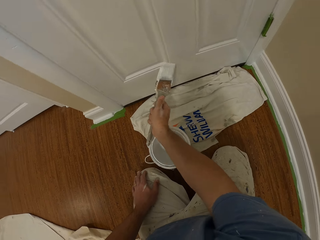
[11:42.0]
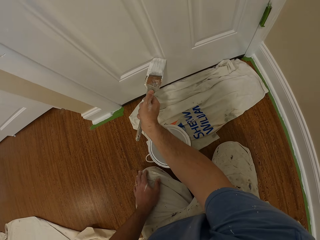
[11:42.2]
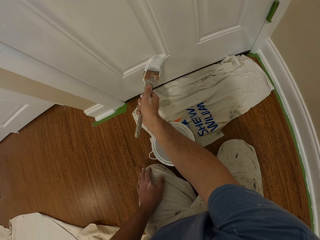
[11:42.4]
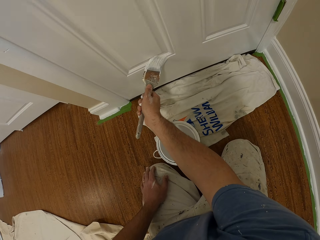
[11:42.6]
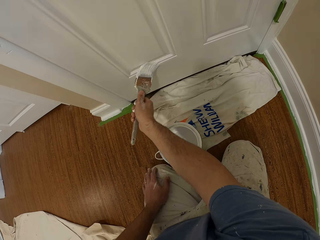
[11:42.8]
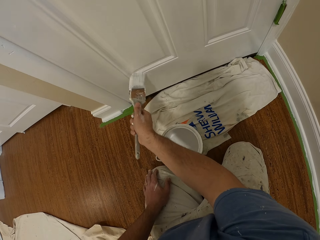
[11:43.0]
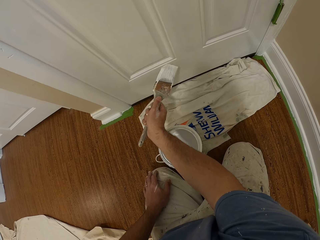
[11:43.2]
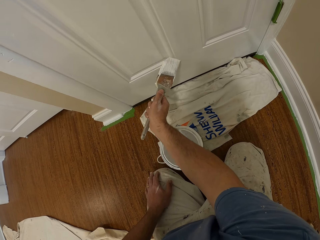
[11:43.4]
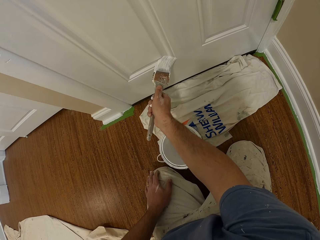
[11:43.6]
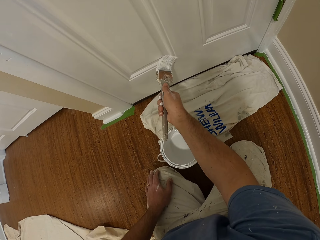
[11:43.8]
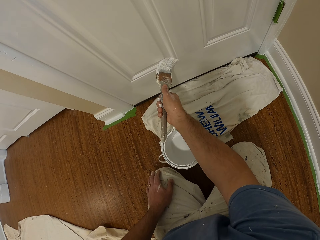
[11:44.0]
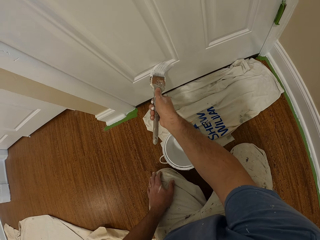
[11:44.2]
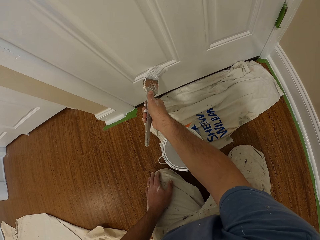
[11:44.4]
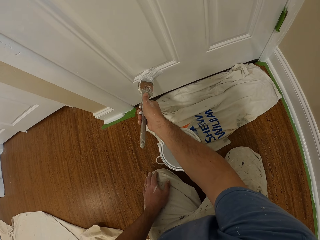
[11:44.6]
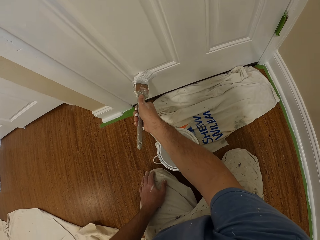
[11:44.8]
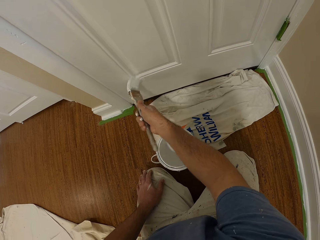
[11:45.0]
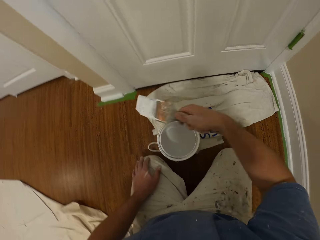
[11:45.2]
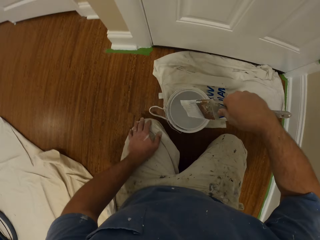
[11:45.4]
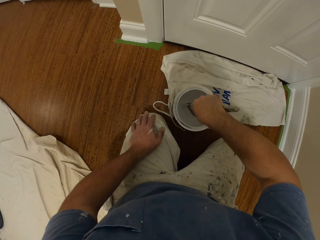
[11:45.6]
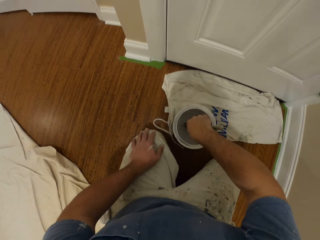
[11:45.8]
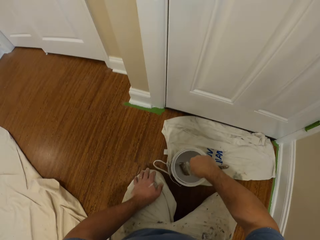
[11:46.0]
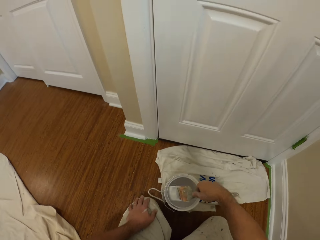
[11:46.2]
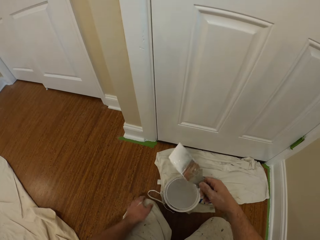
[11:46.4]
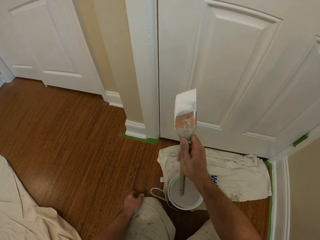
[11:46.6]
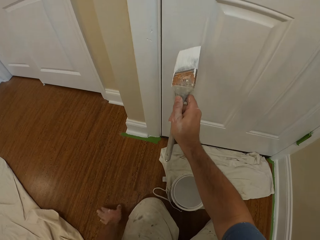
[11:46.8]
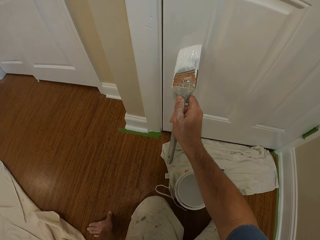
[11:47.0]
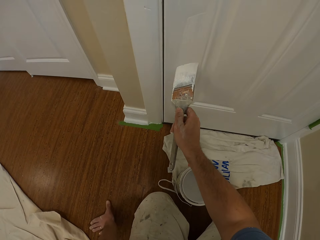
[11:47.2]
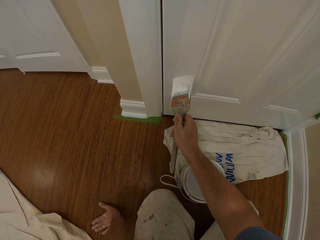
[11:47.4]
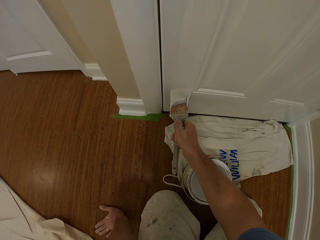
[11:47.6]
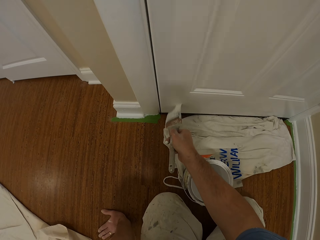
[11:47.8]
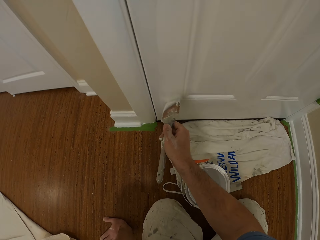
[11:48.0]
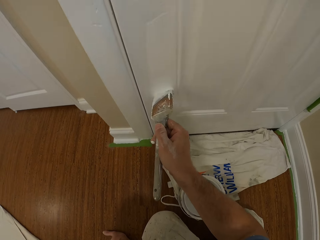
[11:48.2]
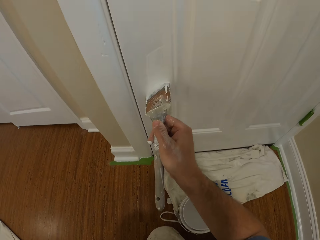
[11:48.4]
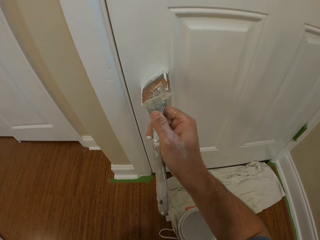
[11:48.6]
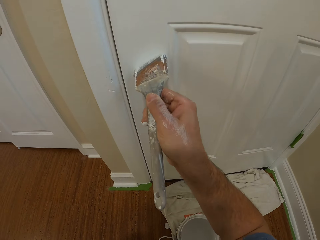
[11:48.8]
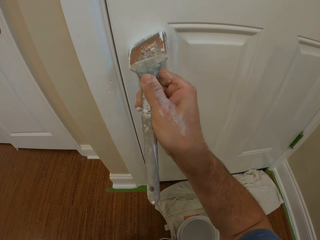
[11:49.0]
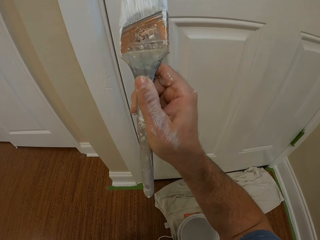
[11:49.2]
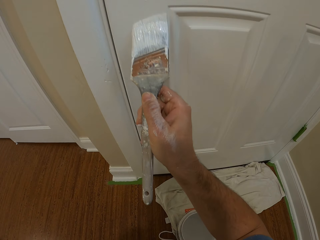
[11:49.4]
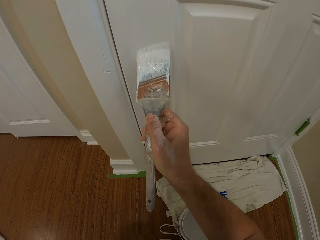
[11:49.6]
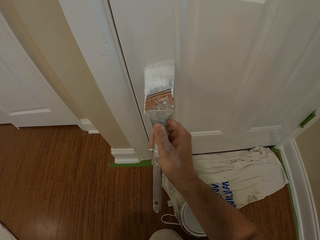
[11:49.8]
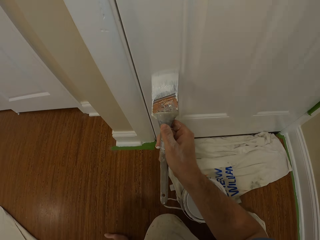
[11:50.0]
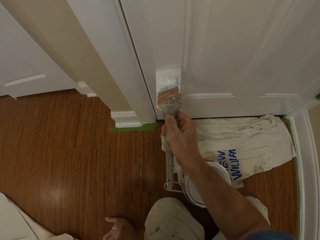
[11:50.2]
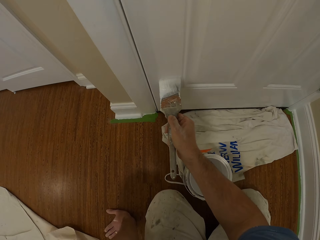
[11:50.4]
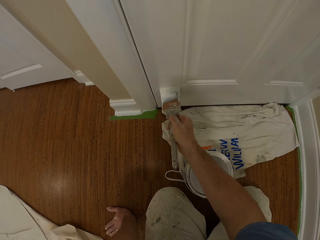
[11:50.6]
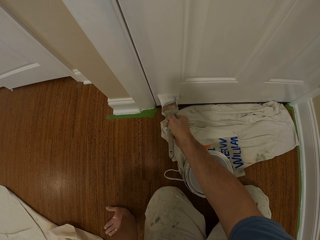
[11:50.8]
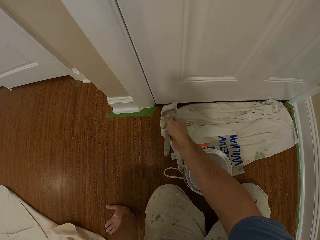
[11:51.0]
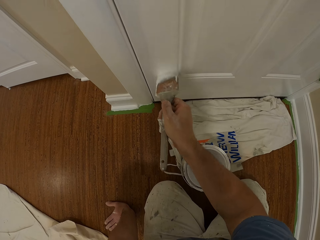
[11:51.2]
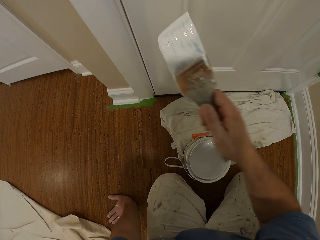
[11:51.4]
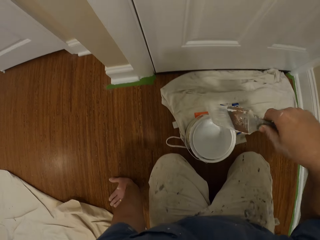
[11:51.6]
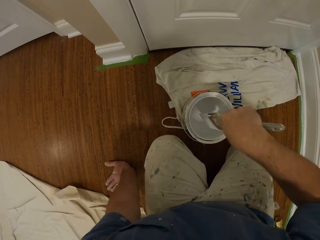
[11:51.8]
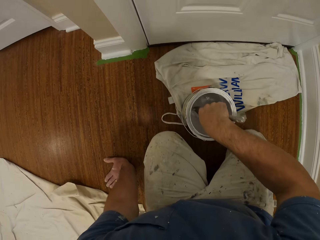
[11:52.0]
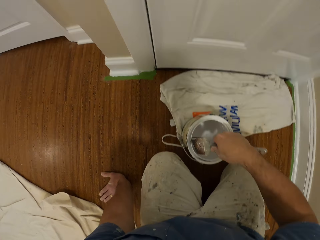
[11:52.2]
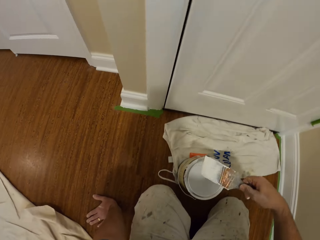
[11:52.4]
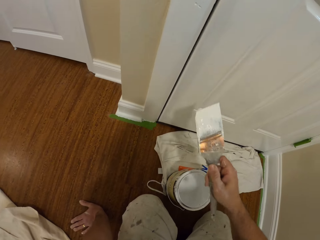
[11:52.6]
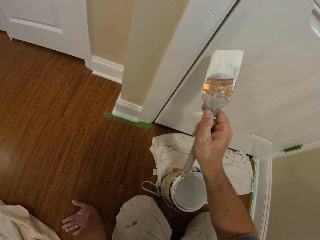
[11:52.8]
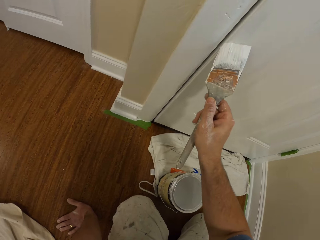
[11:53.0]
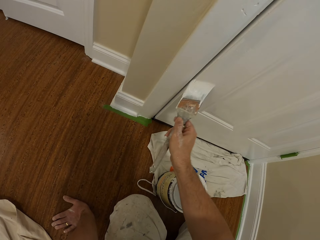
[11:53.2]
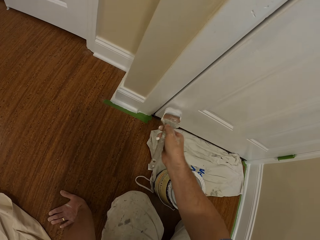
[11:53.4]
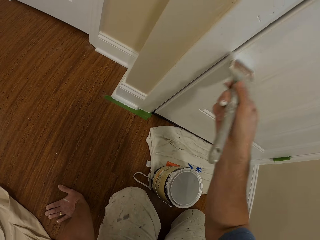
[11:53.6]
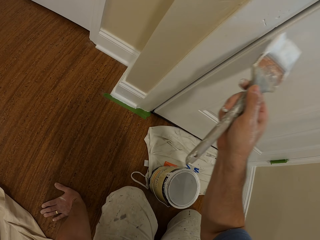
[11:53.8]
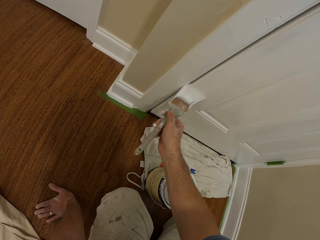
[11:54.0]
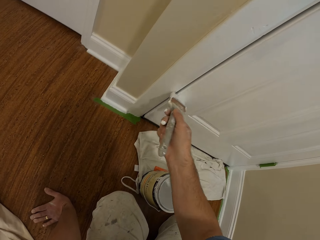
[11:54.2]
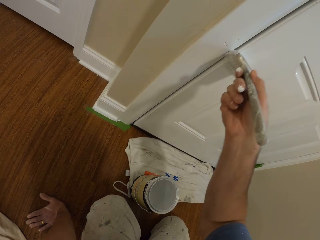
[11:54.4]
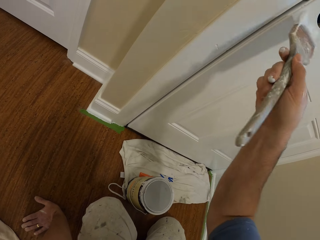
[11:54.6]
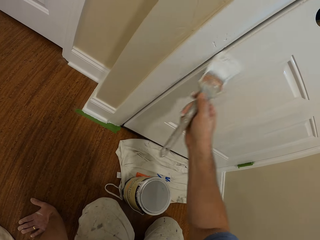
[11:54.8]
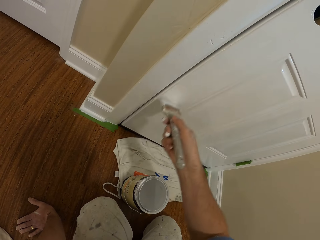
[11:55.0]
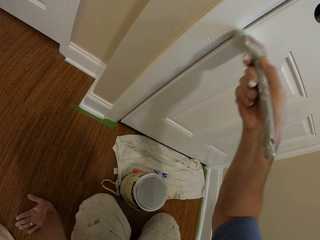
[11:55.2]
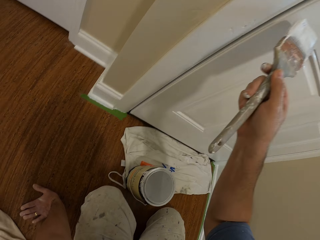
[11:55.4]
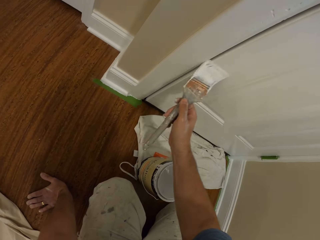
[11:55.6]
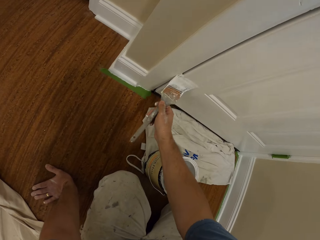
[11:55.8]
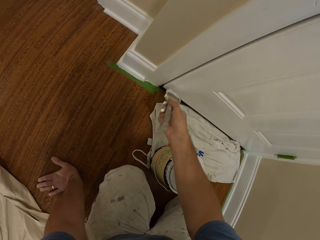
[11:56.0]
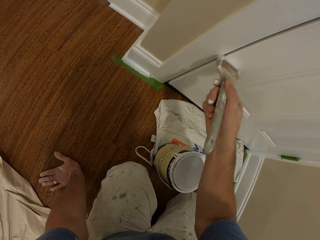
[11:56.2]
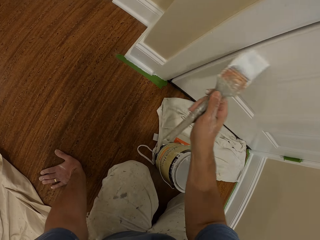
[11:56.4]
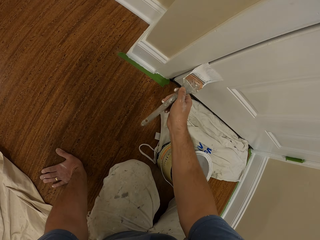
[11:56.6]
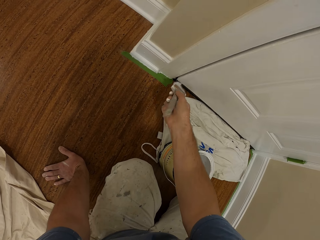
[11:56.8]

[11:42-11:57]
The camera wearer inserts the paint brush into the paint container on the floor. He draws paint from the paint can with the paint brush. He removes the paint brush from the paint container. He paints the door with the paint brush in his right hand. He inserts the paint brush into the paint container on the floor. He draws paint from the paint can with the paint brush. He removes the paint brush from the paint container. He paints the door with the paint brush in his right hand.

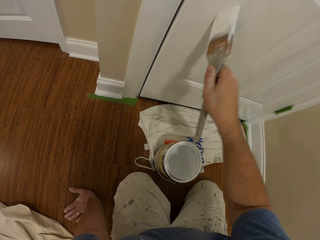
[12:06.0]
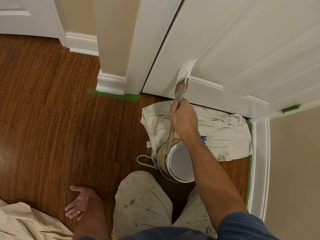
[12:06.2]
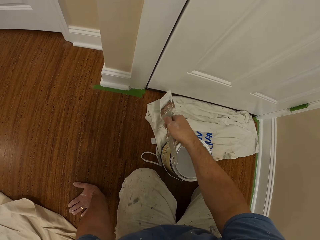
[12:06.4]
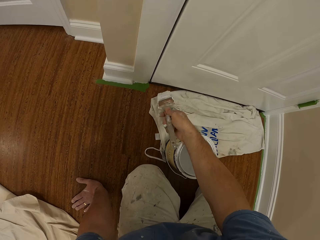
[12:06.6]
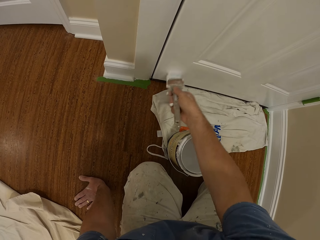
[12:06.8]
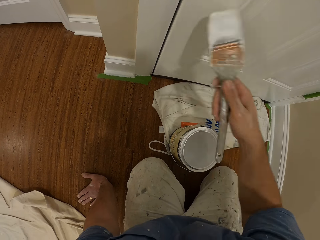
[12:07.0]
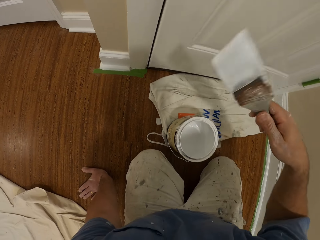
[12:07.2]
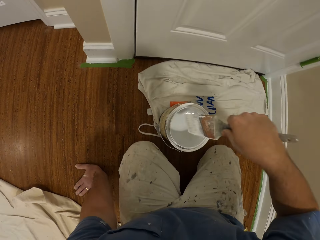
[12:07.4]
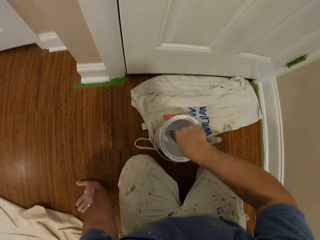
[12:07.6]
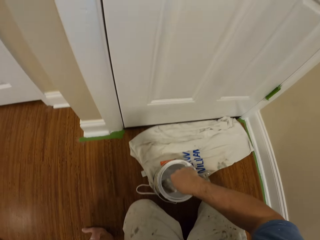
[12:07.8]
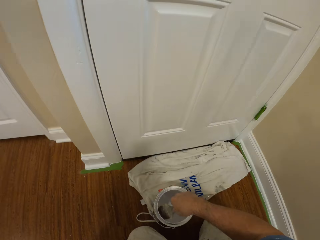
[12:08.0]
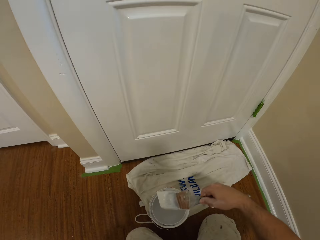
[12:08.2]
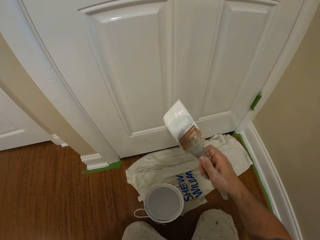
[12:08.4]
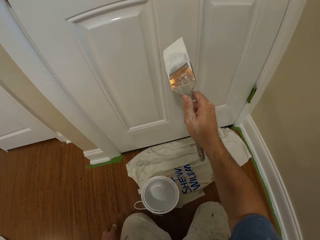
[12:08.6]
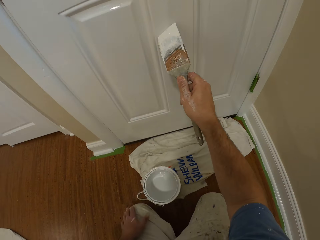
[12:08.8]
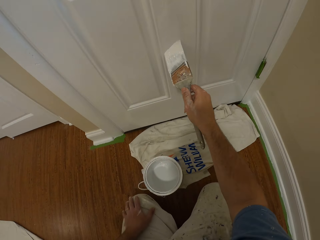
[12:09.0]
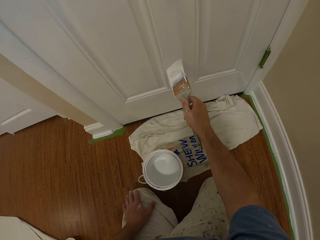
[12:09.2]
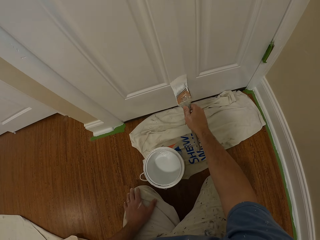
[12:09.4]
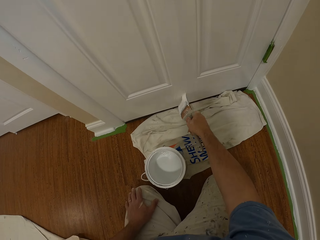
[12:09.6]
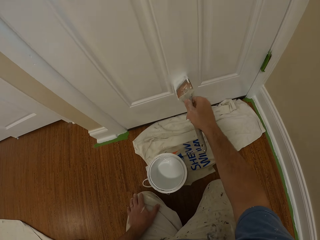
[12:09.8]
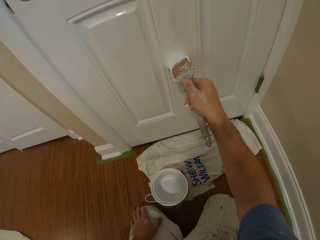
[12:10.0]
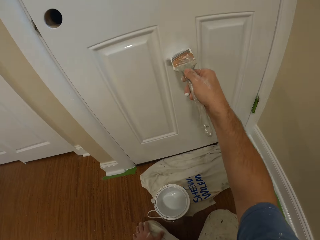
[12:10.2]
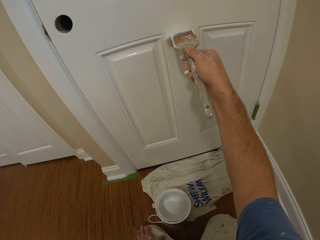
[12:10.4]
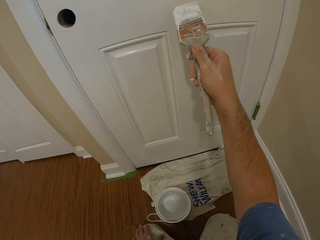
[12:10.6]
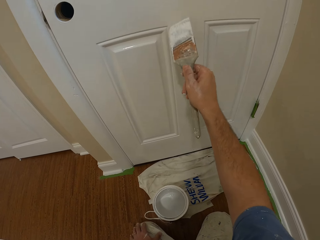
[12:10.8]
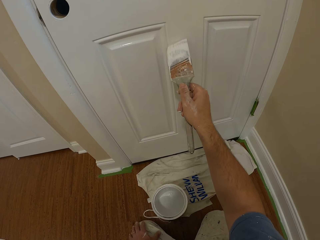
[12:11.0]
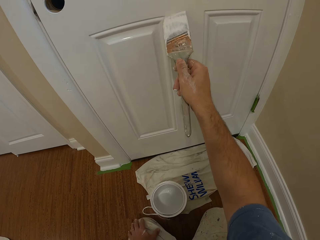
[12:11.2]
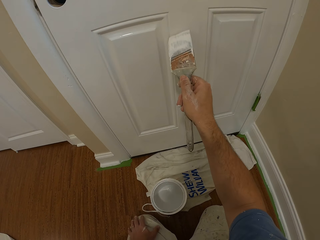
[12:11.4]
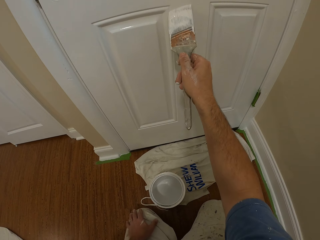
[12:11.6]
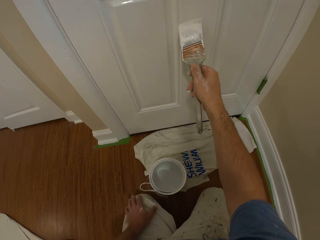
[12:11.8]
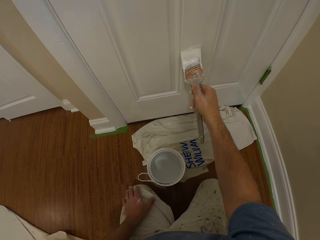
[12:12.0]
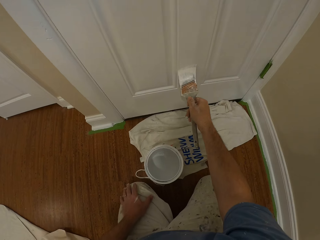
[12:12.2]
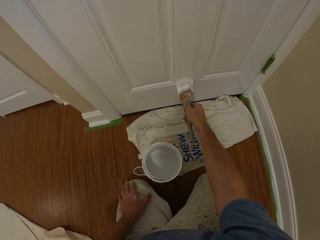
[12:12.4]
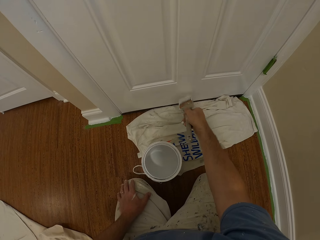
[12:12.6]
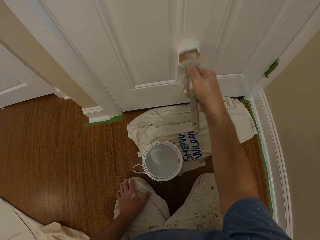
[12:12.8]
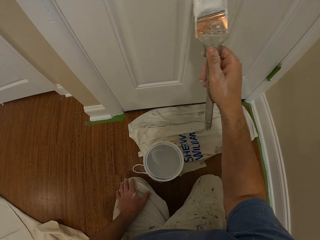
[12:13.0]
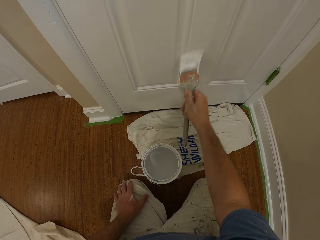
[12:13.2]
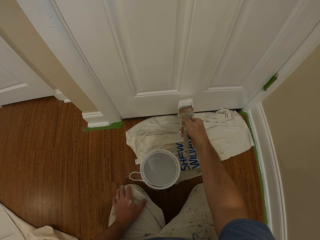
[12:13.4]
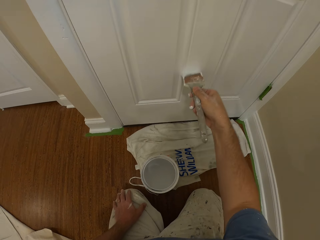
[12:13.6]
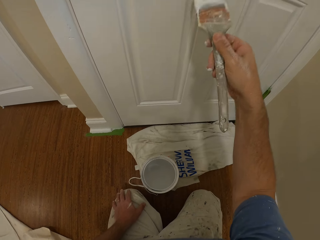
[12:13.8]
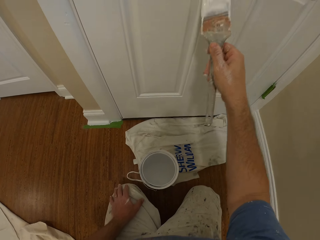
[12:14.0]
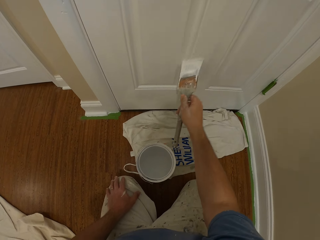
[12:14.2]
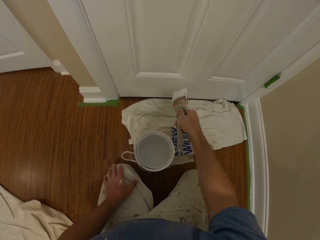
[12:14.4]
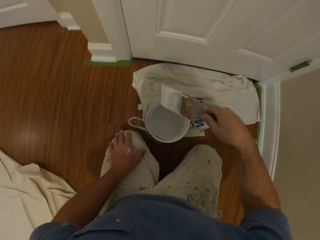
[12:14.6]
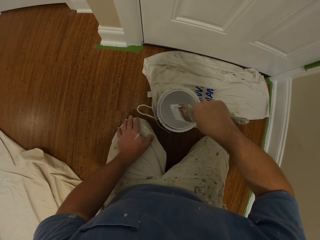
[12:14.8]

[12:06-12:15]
The camera wearer inserts the paint brush into the paint container on the floor. He draws paint from the paint can with the paint brush. He removes the paint brush from the paint container. He paints the door with the paint brush in his right hand.
